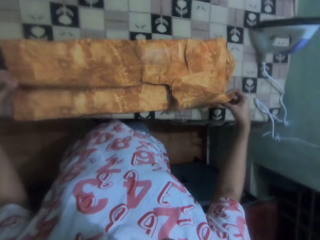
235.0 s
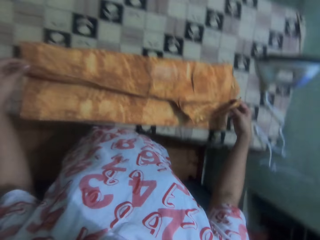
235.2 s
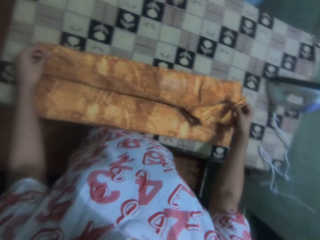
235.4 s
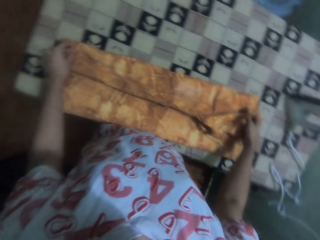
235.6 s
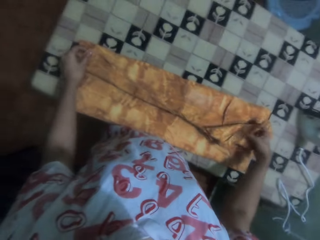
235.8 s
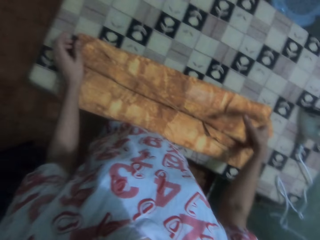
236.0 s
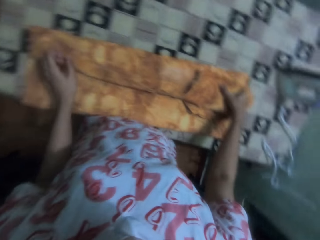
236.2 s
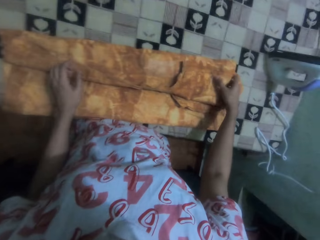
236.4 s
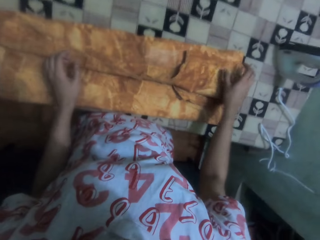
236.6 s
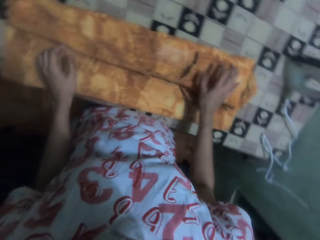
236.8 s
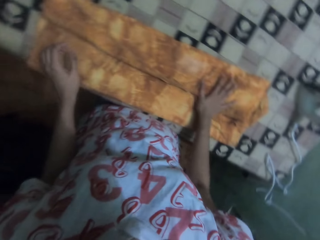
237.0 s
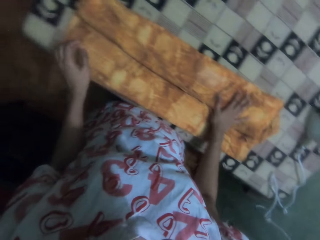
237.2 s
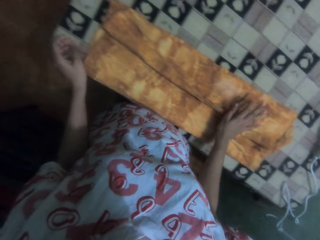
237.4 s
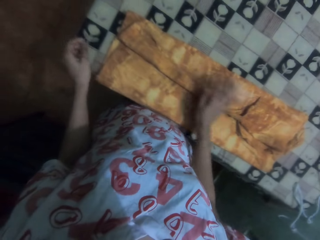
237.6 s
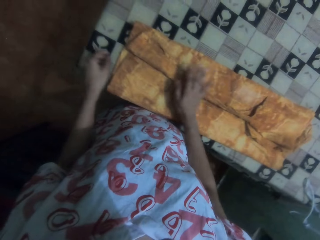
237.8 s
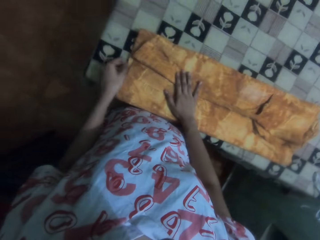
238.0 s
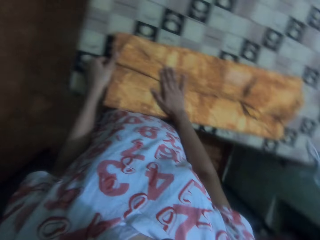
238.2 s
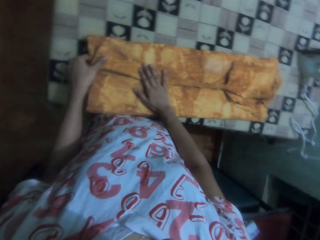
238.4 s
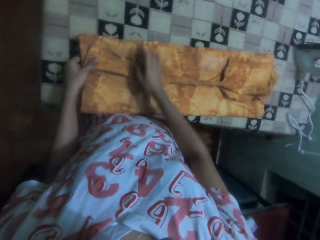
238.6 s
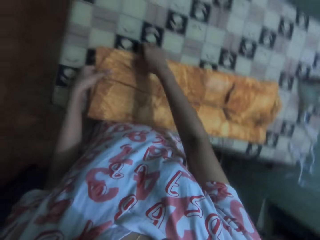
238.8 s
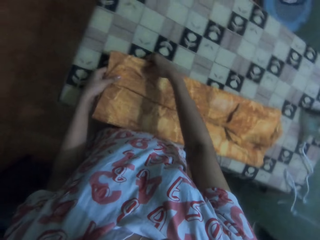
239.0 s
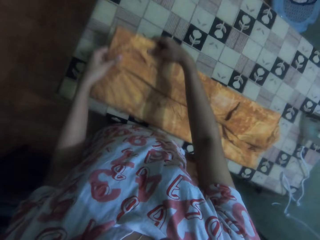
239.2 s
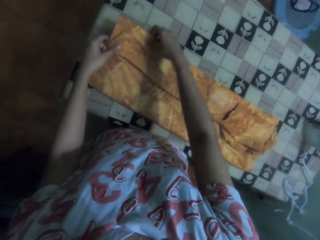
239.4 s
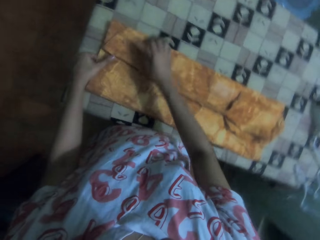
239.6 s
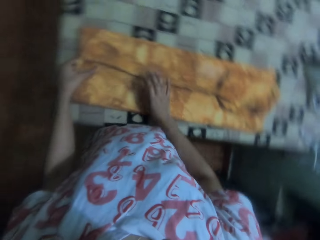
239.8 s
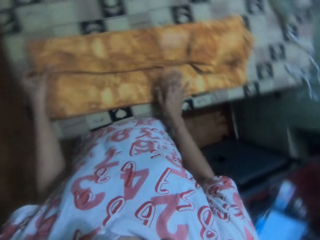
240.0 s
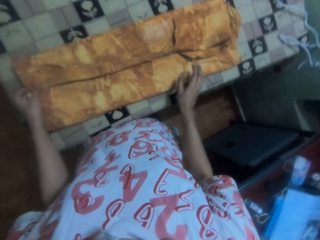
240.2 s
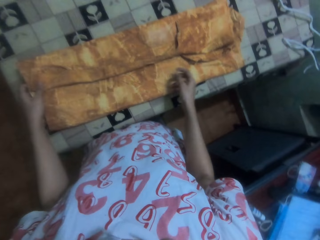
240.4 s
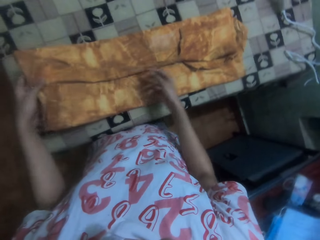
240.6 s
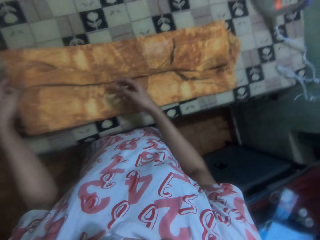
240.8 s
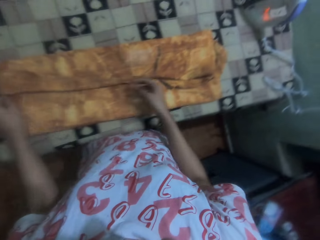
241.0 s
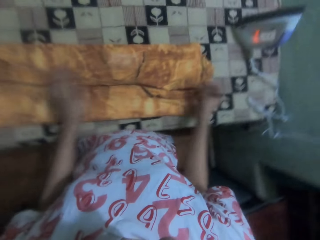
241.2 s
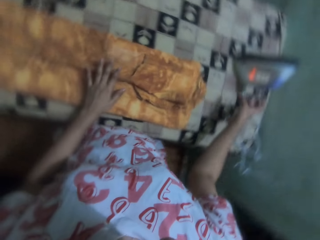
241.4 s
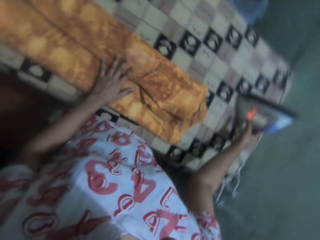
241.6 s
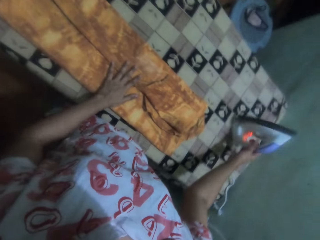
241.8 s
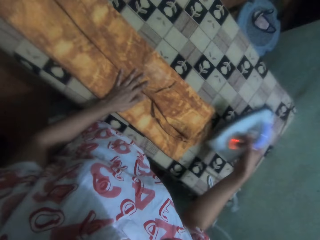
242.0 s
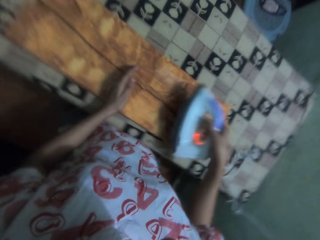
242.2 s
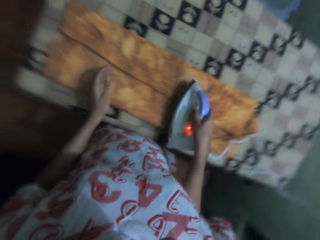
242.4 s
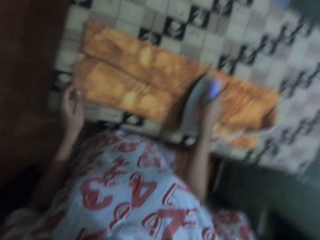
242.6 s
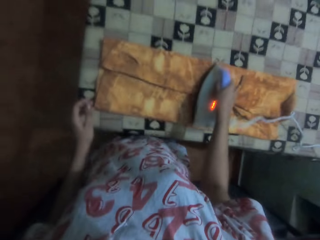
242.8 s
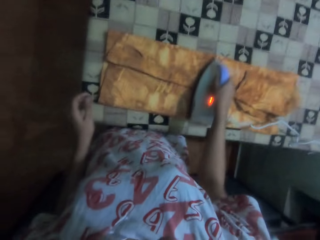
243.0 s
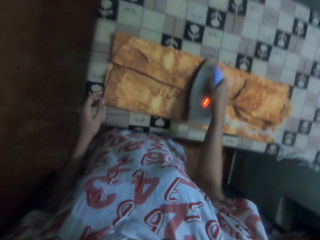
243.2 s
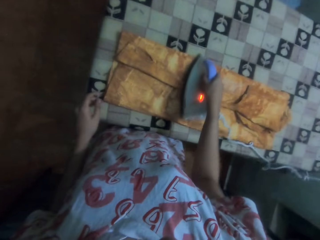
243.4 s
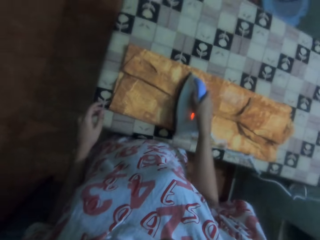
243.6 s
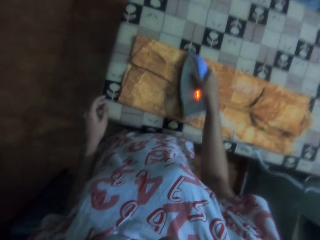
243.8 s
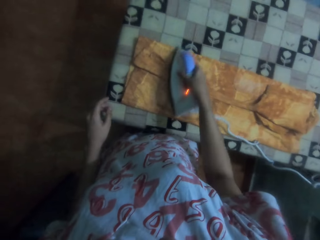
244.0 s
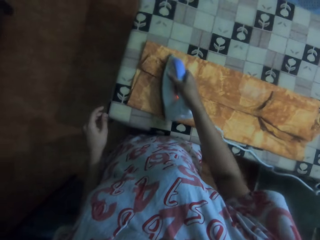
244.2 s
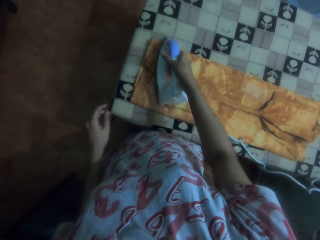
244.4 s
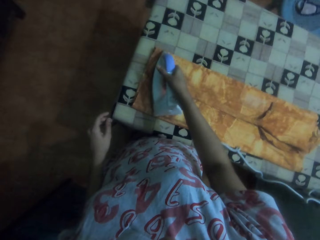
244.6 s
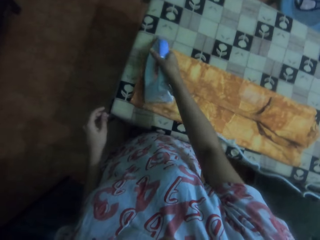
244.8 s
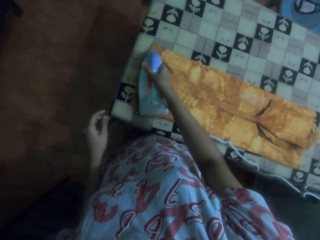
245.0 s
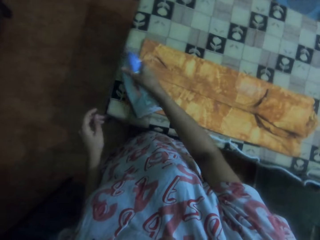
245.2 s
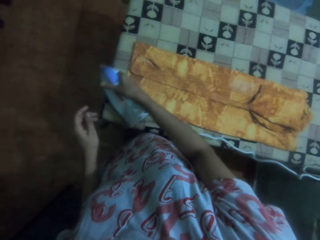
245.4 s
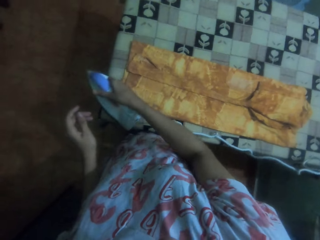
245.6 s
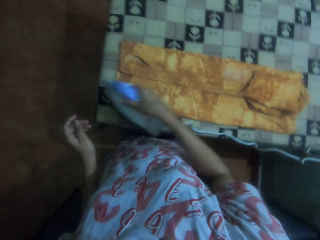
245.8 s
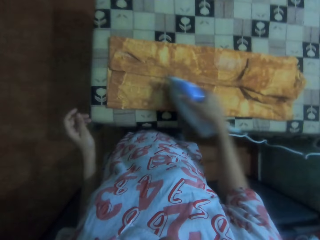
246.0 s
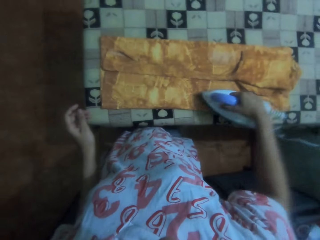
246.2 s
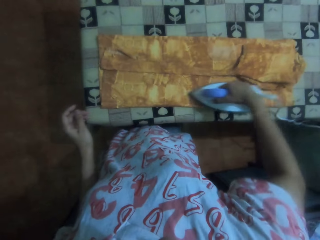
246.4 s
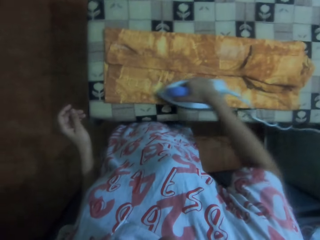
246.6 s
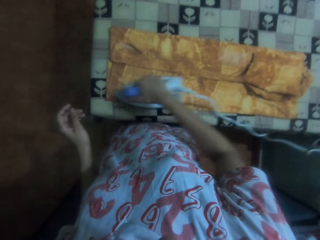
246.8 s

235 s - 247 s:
The camera wearer picks the iron box from the table. She irons the top with the iron box.

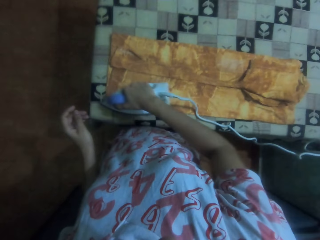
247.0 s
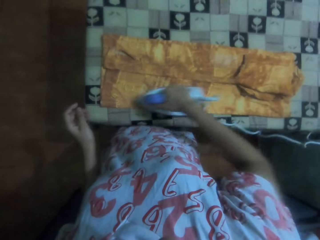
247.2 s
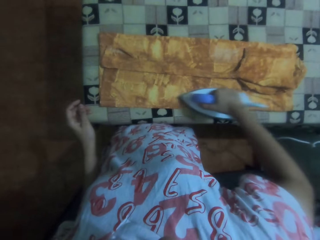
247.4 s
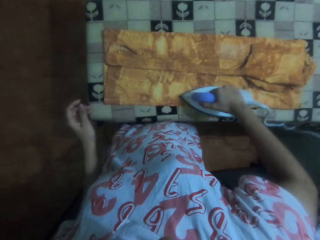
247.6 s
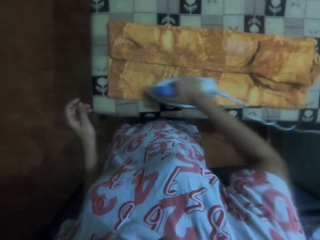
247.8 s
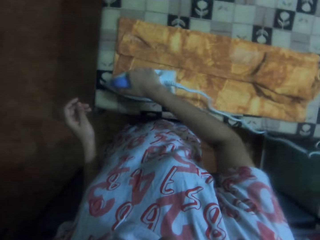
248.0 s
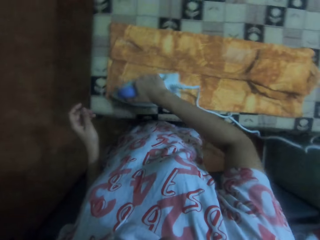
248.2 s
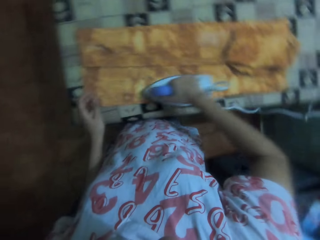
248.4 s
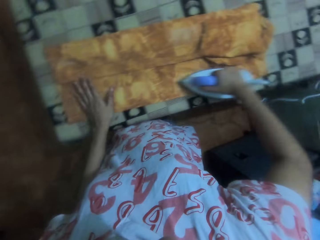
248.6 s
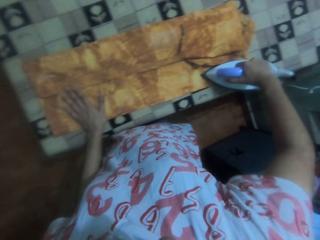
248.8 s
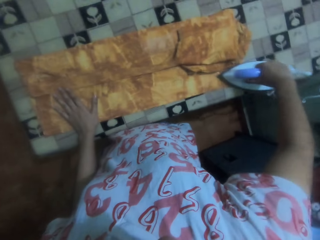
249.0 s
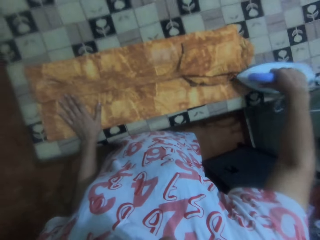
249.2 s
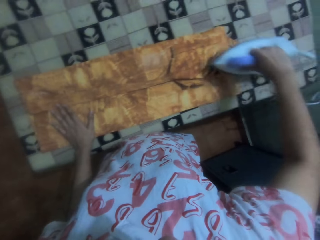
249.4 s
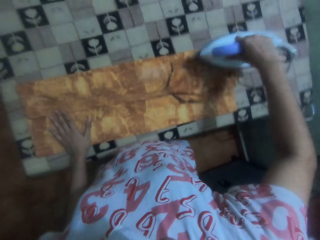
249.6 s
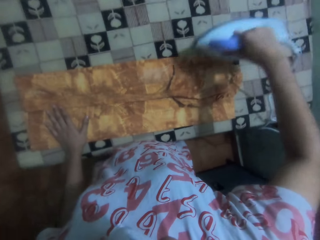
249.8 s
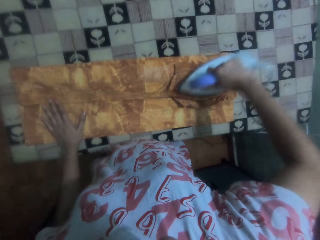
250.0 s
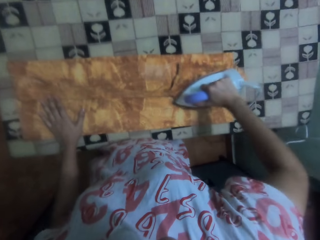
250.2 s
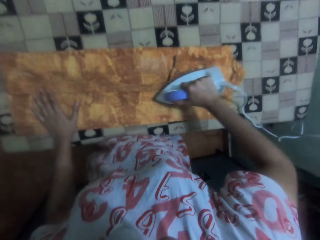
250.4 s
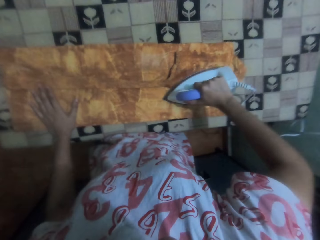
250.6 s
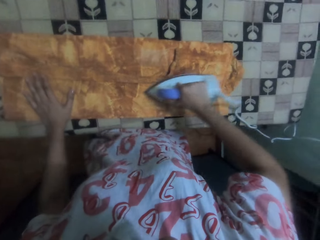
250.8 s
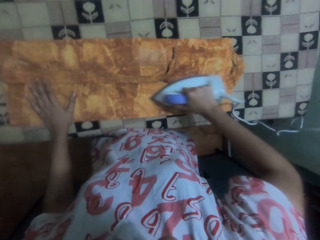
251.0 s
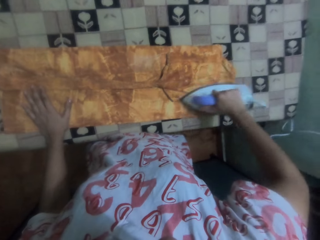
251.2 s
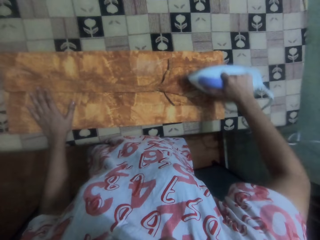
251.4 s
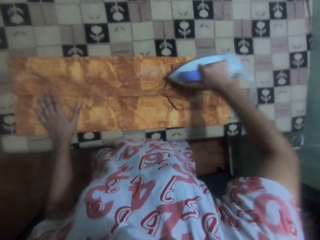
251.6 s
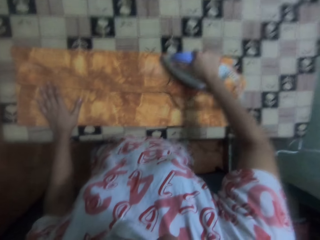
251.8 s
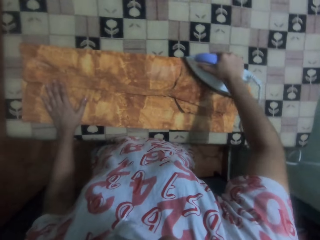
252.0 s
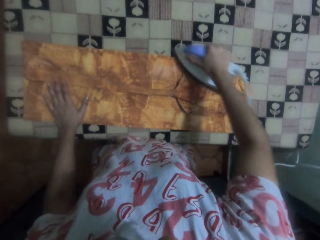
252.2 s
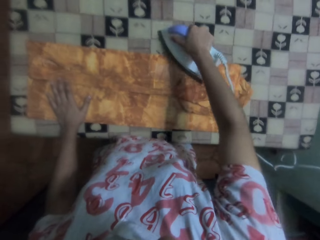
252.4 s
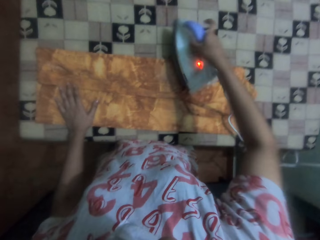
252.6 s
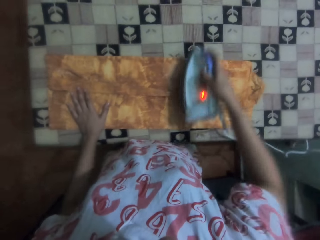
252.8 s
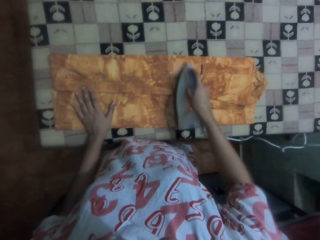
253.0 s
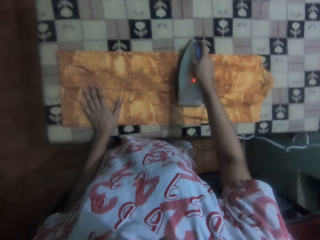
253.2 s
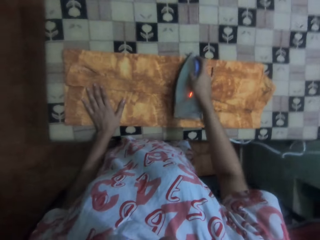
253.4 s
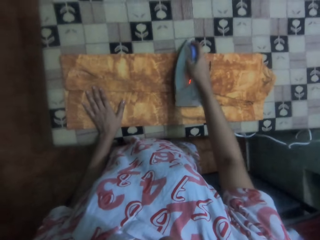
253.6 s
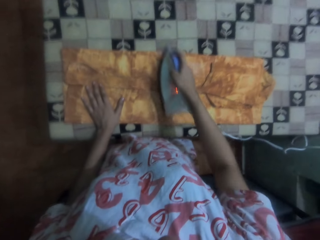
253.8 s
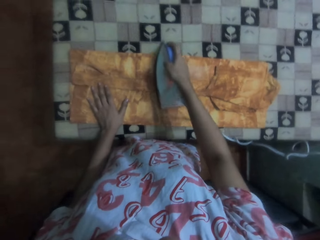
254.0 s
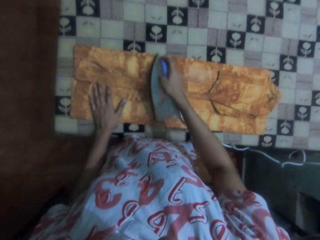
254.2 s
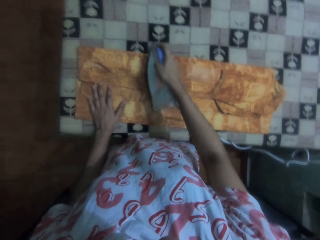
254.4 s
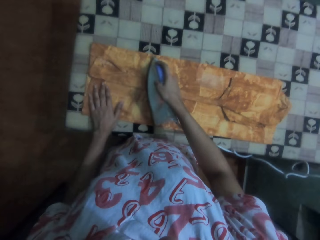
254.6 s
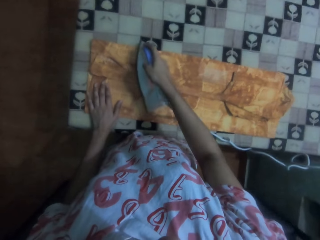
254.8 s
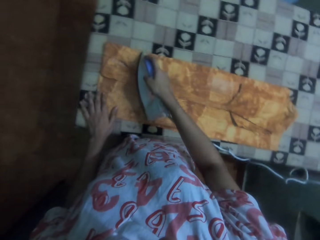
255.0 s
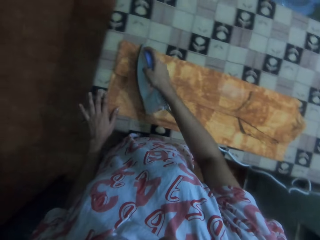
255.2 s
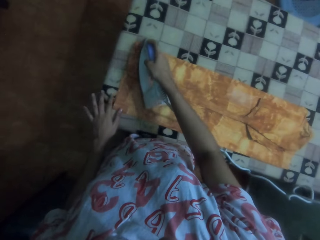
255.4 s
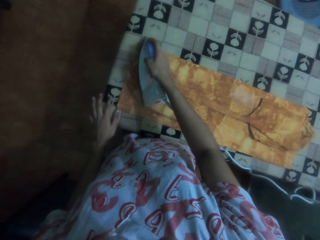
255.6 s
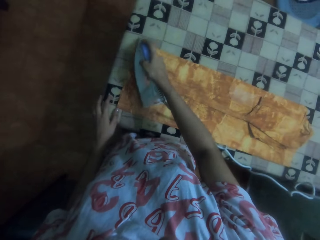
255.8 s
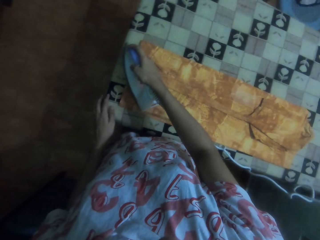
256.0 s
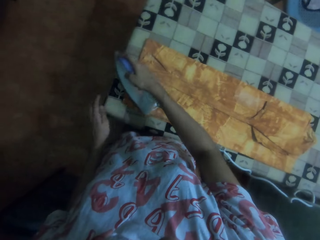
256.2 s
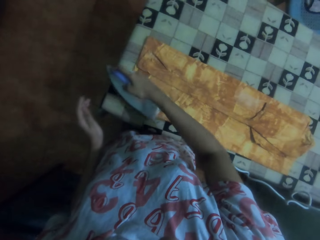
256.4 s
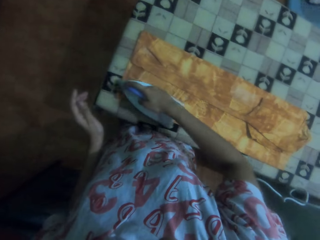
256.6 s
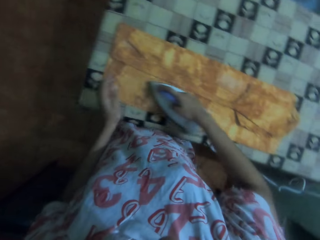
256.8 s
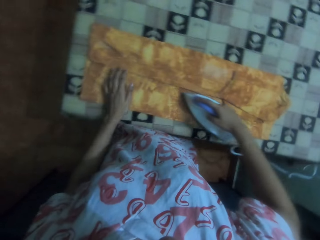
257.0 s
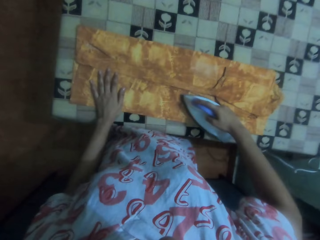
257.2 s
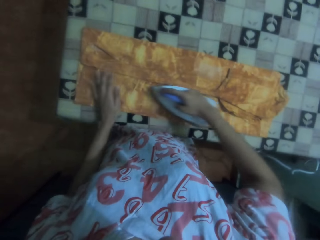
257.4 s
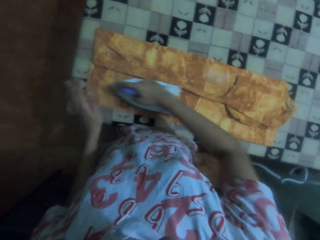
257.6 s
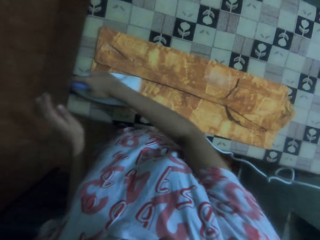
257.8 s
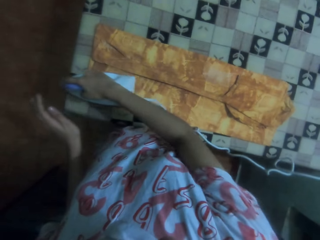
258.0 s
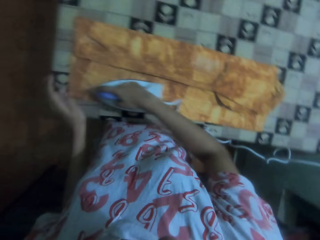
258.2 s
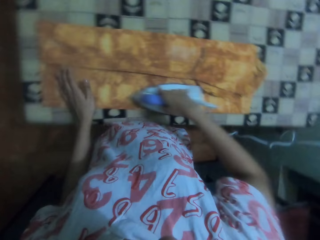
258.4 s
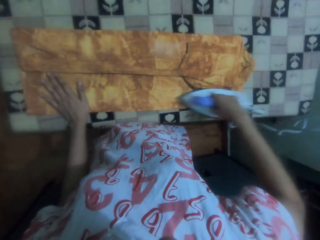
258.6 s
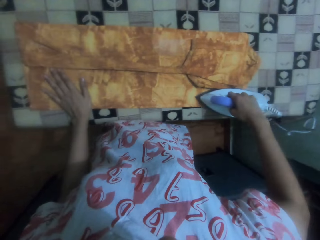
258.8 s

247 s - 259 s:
The camera wearer places her hand on the top. She irons the top with the iron box. She places her hand on the top.
